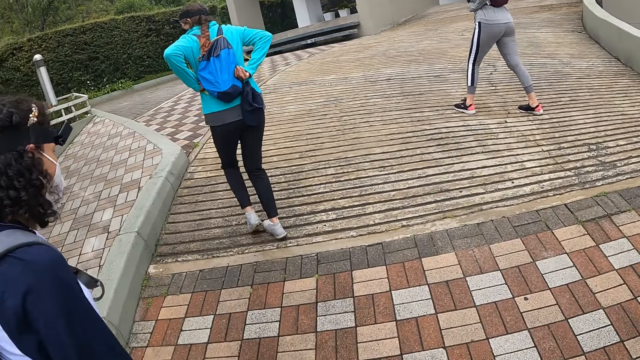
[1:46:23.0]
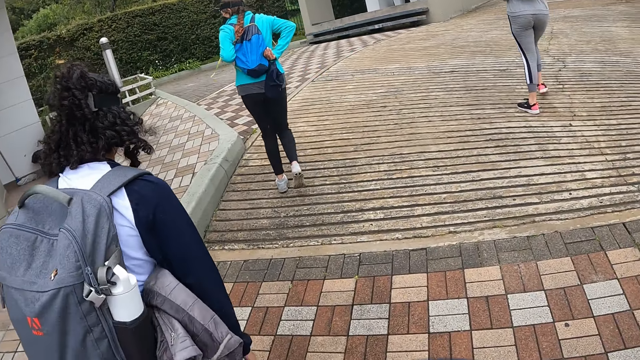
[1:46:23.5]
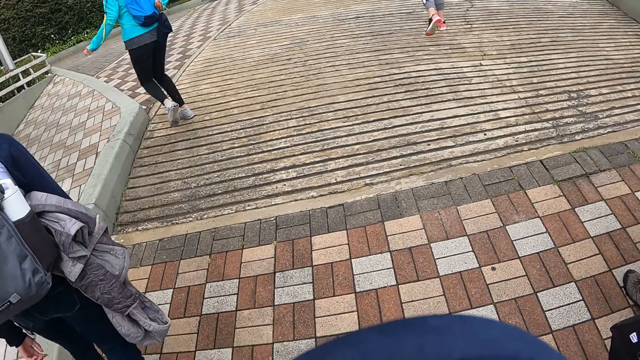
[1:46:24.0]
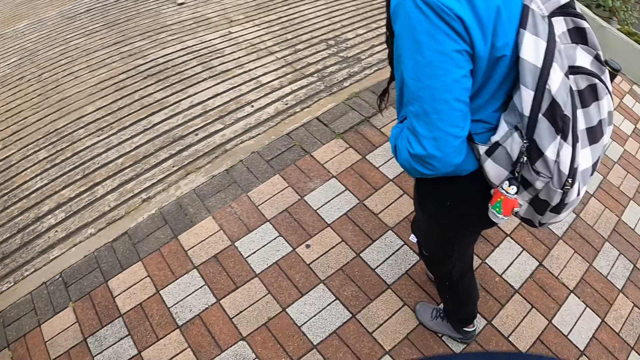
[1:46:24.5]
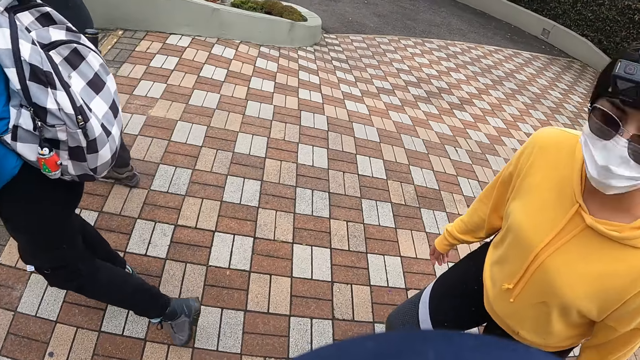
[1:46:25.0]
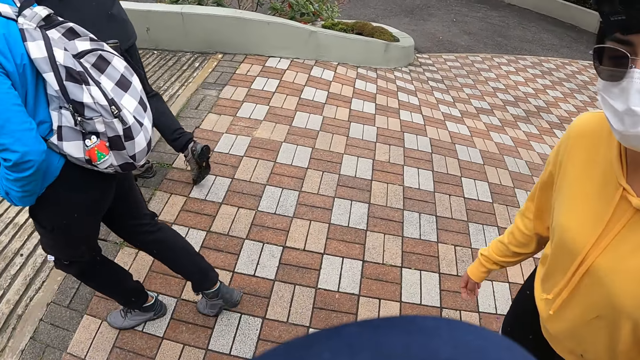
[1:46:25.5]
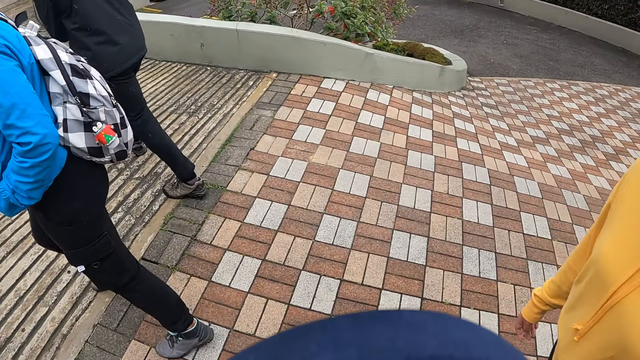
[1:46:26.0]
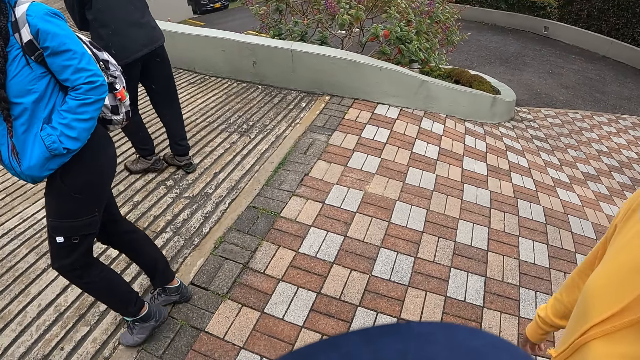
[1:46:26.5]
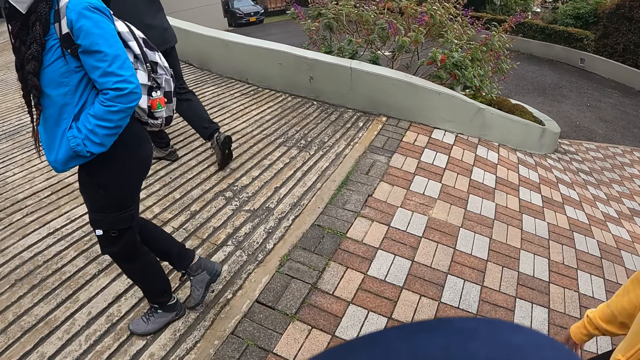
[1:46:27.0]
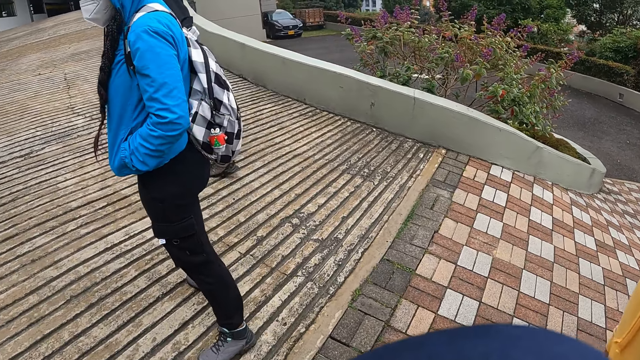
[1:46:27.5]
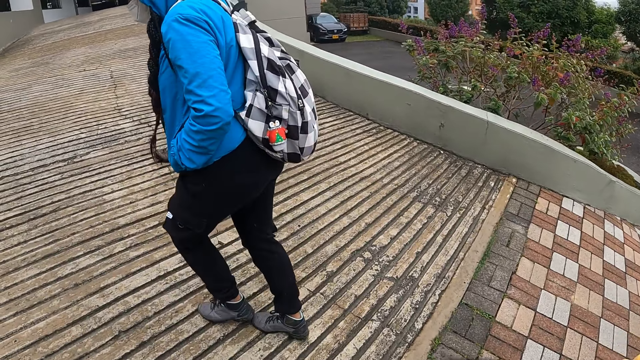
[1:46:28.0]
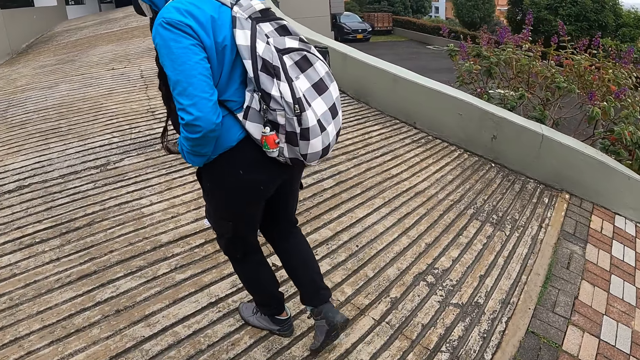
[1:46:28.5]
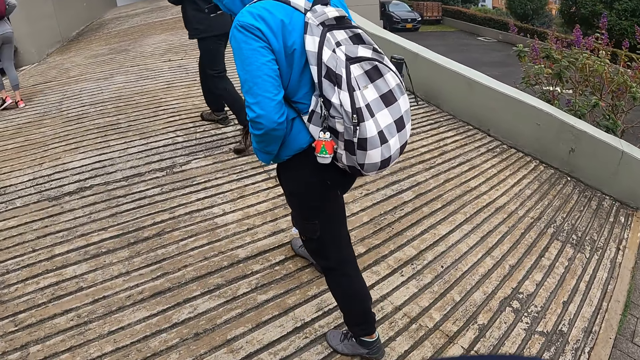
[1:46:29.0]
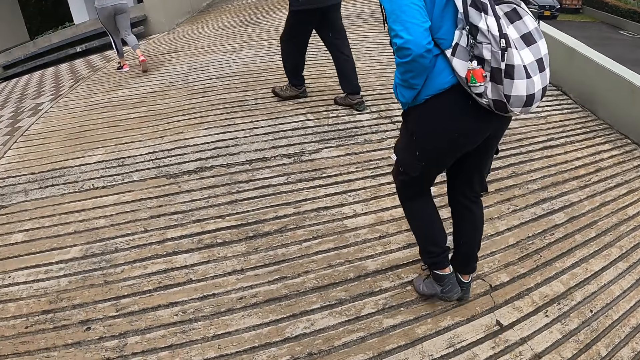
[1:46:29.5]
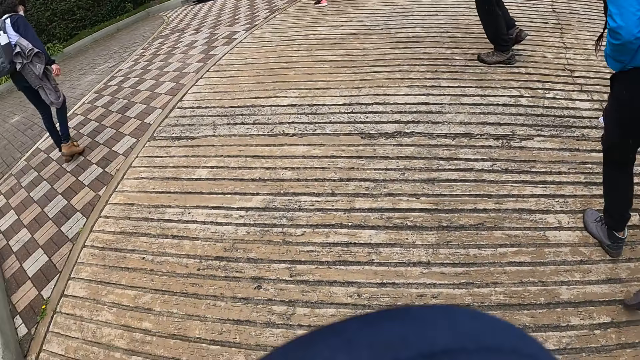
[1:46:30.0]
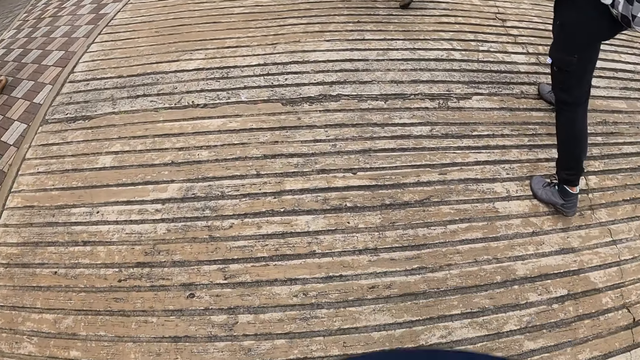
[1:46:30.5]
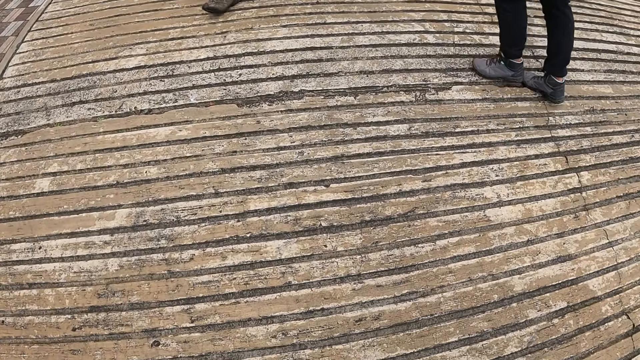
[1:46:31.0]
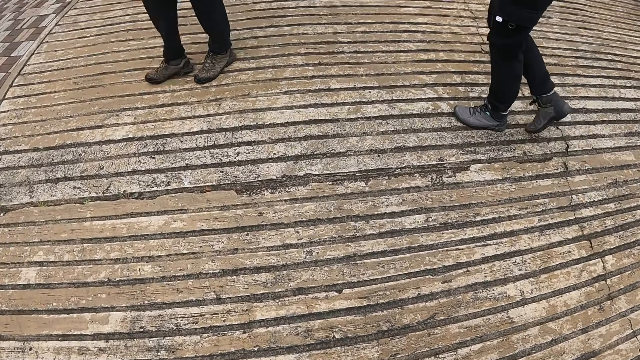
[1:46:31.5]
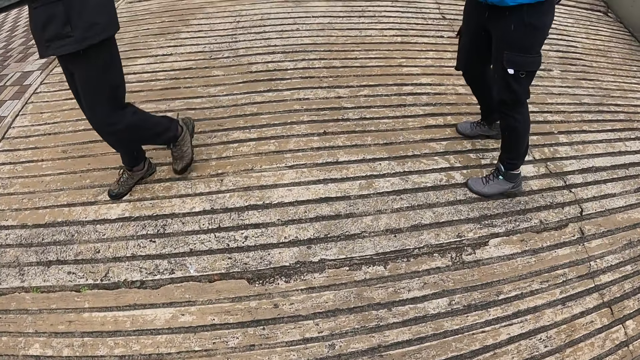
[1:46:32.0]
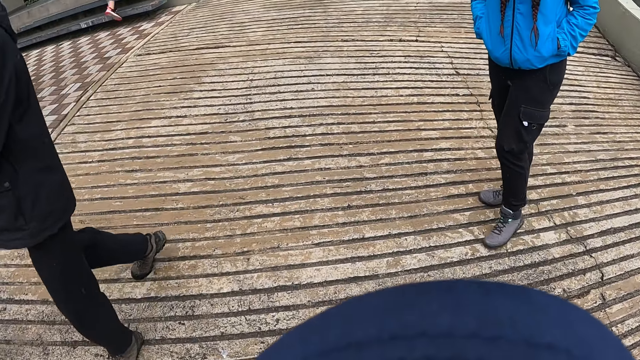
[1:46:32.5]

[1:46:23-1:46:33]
The camera wearer walks along the pavement.

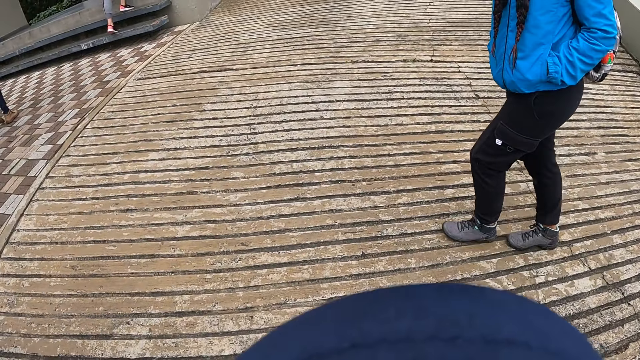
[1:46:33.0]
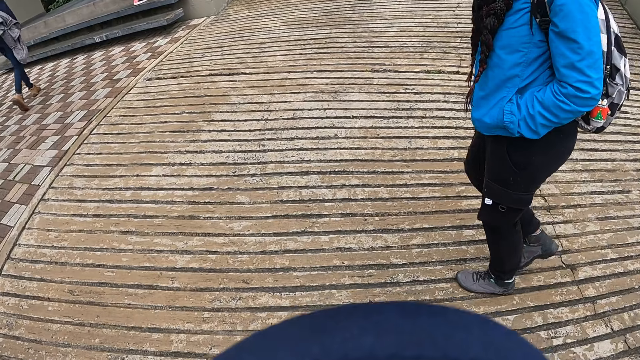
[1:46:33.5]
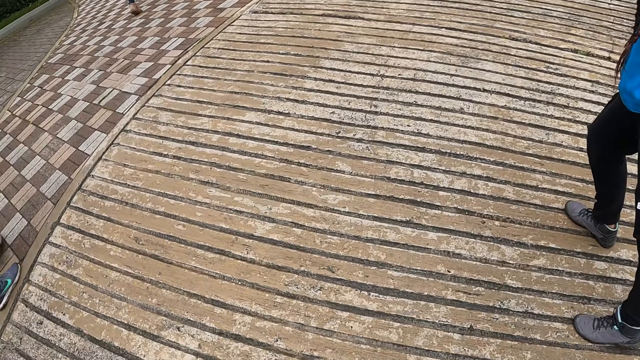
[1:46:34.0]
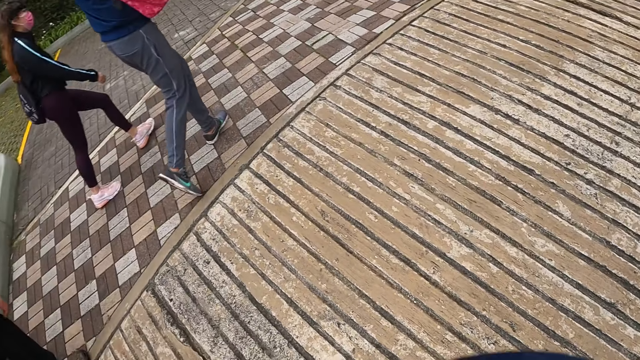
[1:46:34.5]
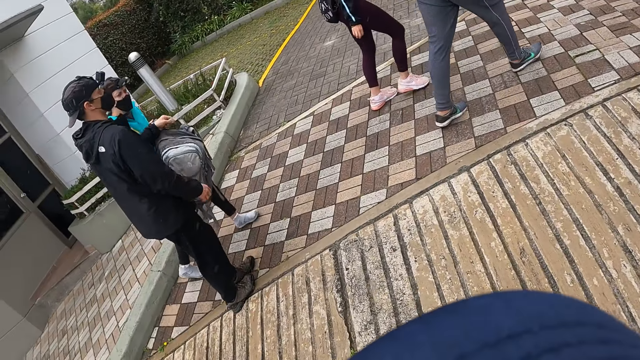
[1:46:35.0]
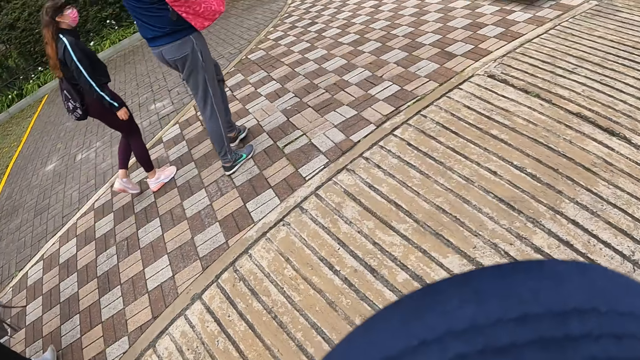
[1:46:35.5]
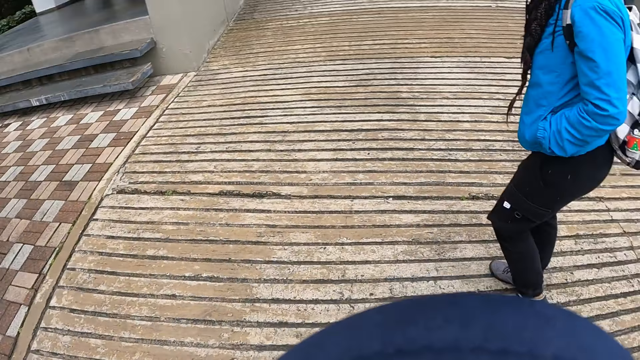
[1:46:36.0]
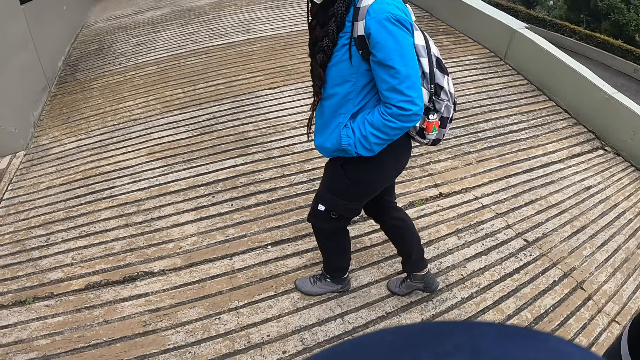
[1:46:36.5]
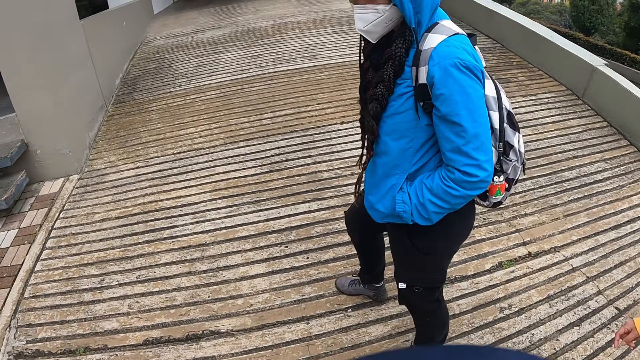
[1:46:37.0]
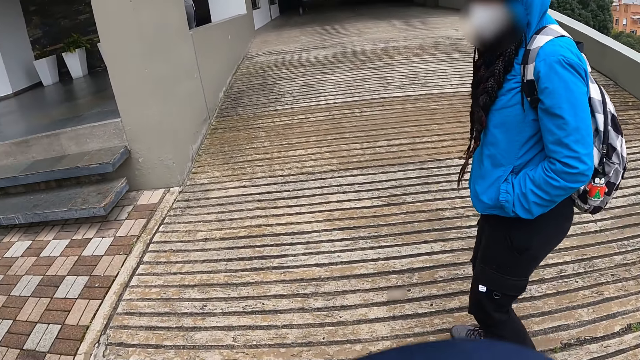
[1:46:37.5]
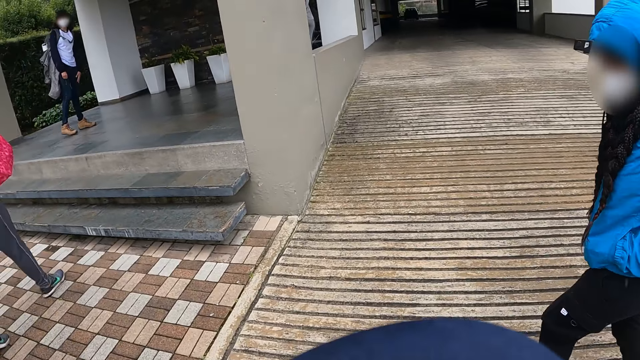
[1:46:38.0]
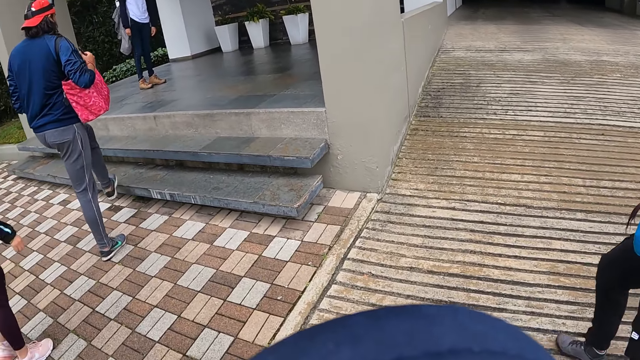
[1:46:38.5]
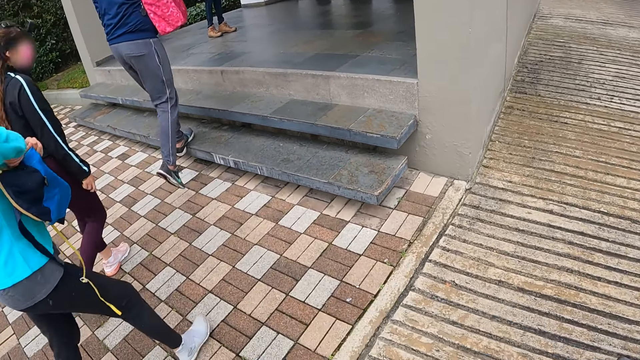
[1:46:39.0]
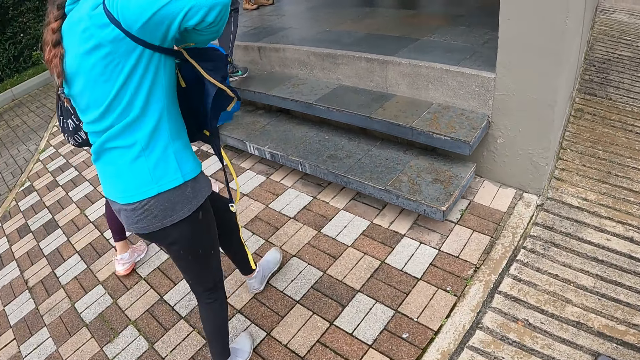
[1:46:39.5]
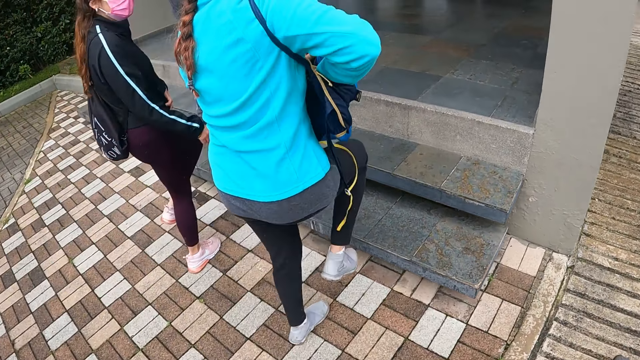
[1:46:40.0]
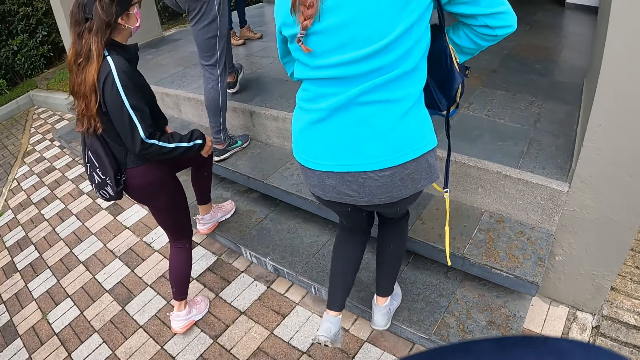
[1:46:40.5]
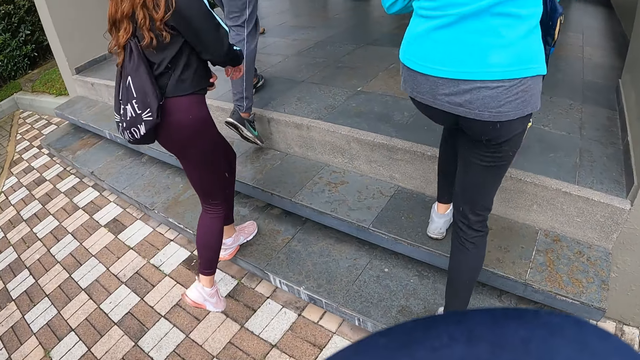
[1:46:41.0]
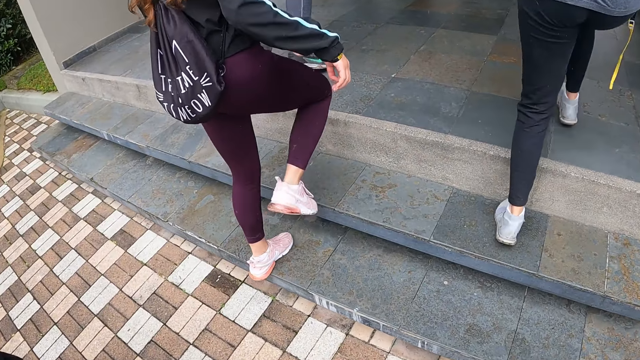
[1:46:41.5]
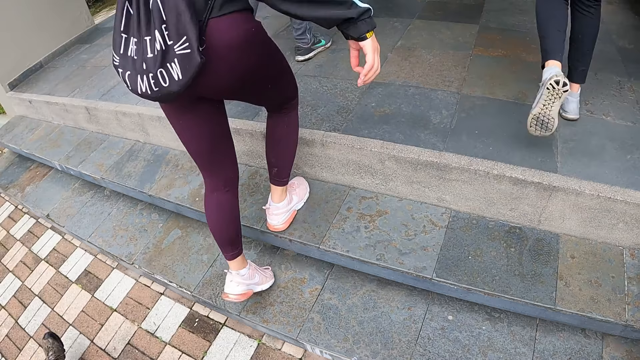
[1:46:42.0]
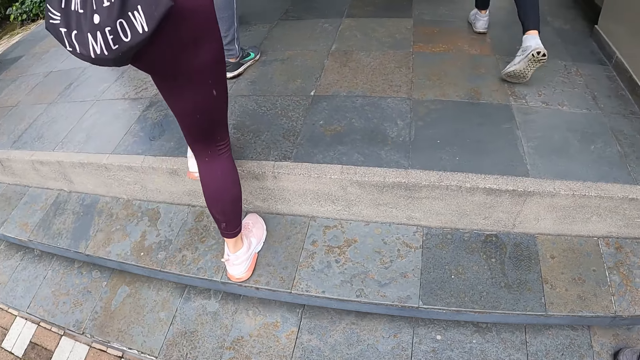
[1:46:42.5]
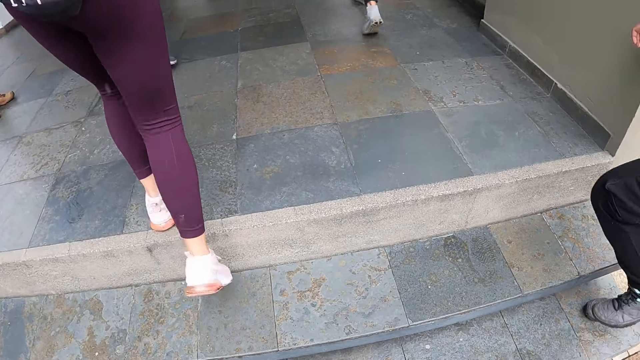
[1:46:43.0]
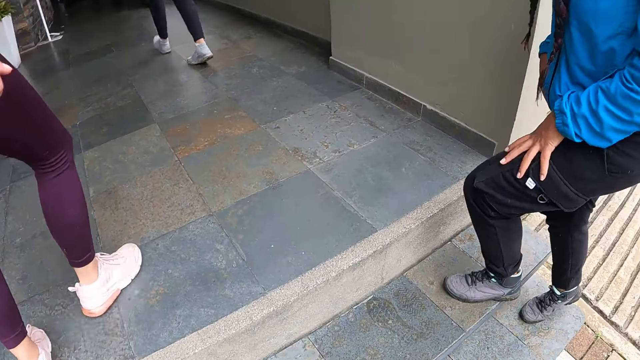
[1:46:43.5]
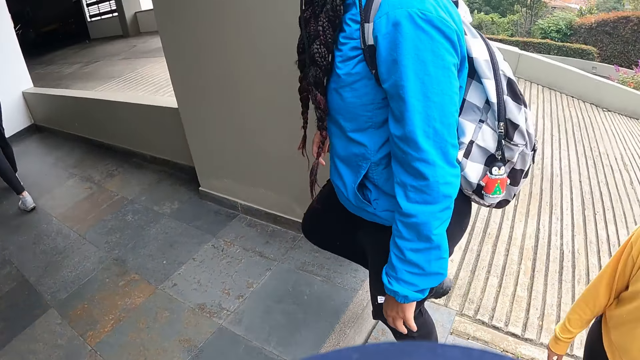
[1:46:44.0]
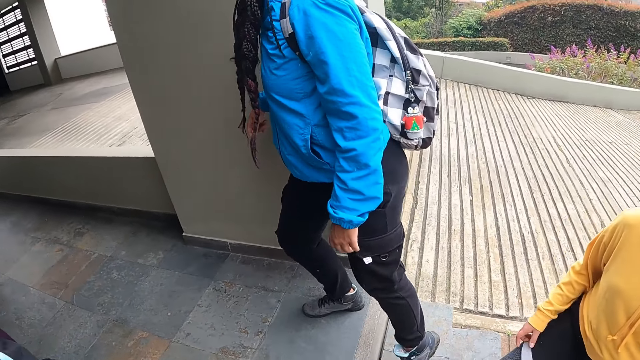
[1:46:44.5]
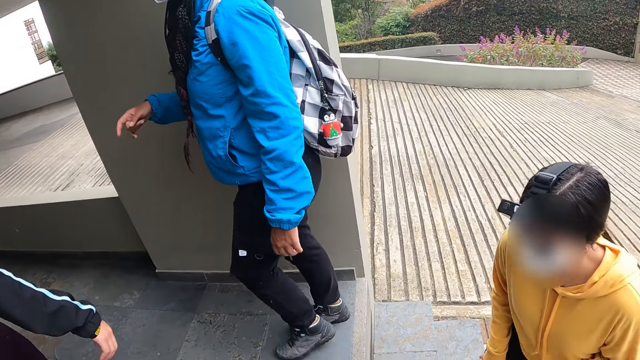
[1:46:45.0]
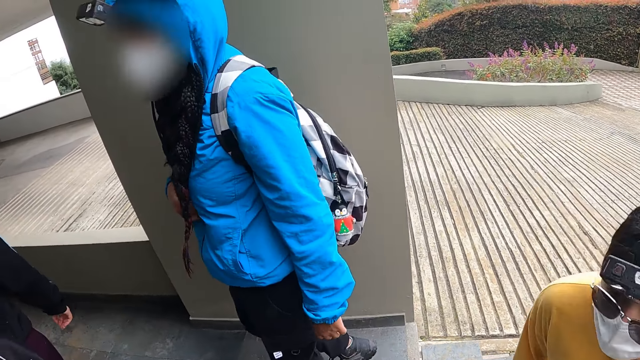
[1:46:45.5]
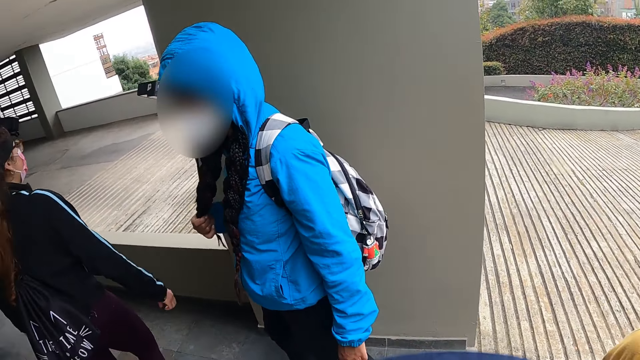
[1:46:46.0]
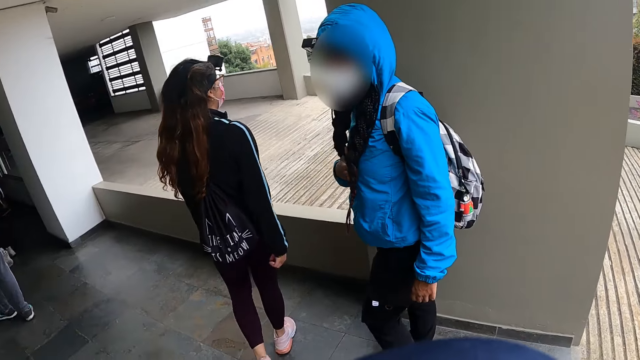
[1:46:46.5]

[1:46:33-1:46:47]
The camera wearer looks around the compound. They walk along the pavement.
